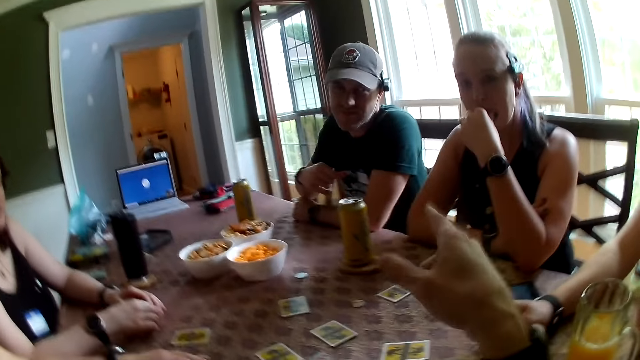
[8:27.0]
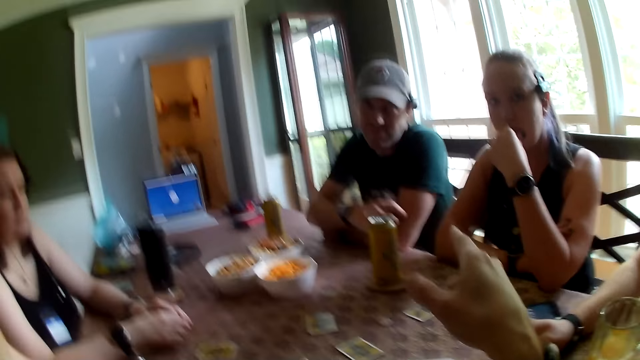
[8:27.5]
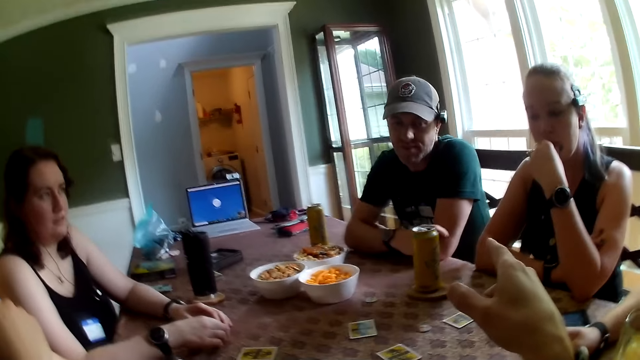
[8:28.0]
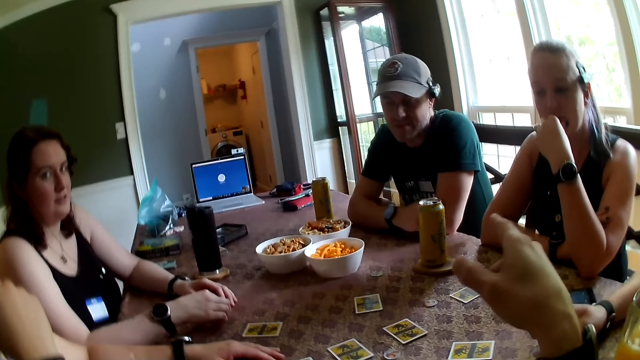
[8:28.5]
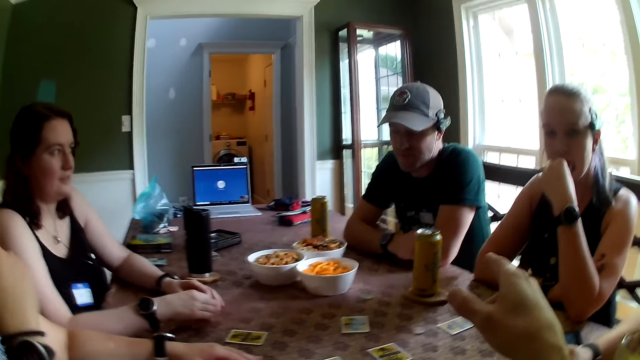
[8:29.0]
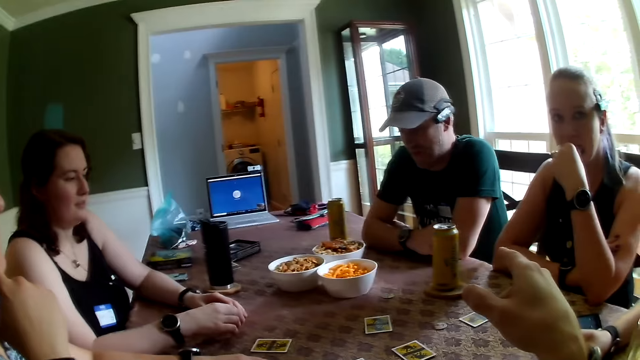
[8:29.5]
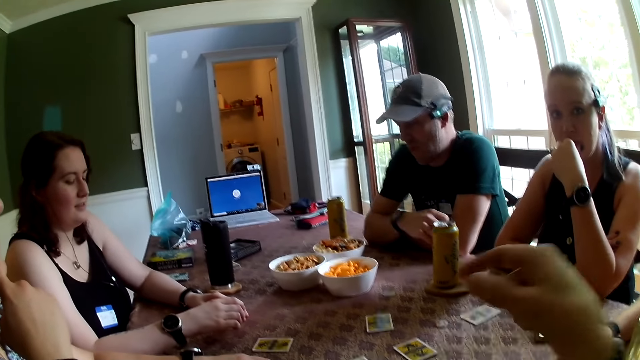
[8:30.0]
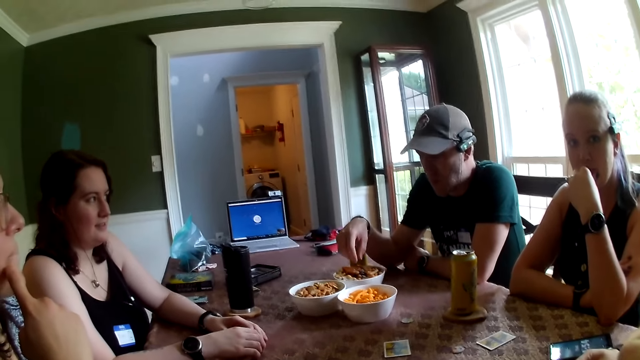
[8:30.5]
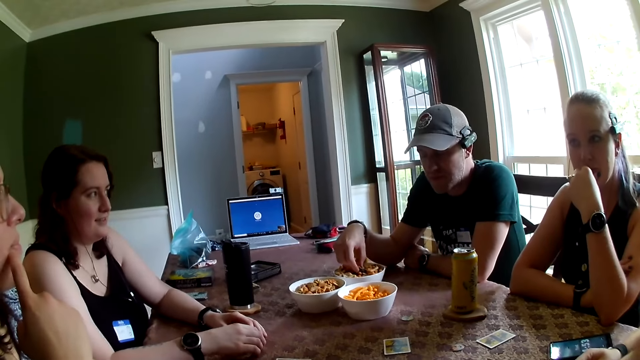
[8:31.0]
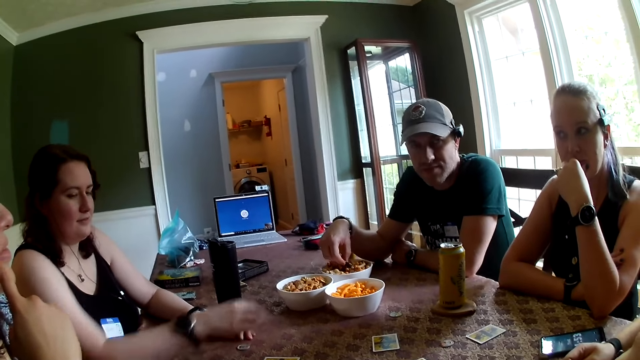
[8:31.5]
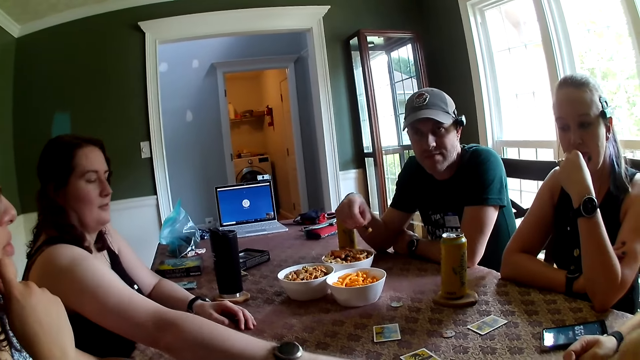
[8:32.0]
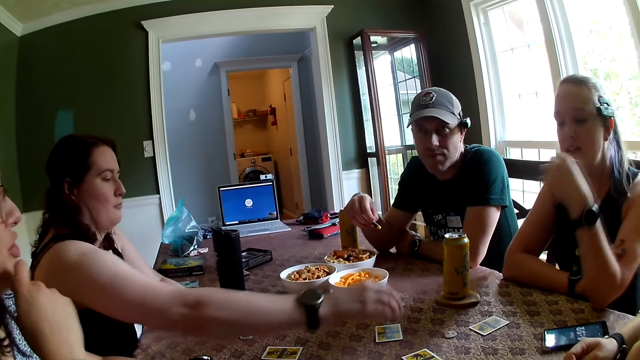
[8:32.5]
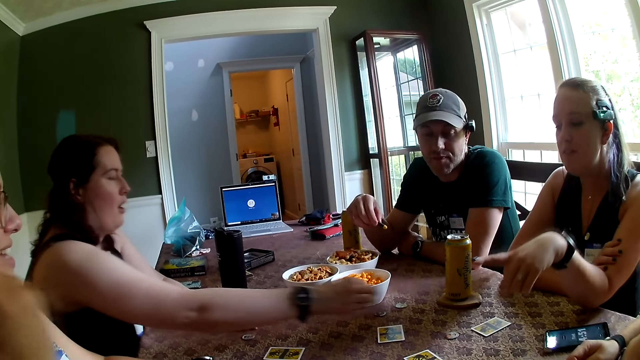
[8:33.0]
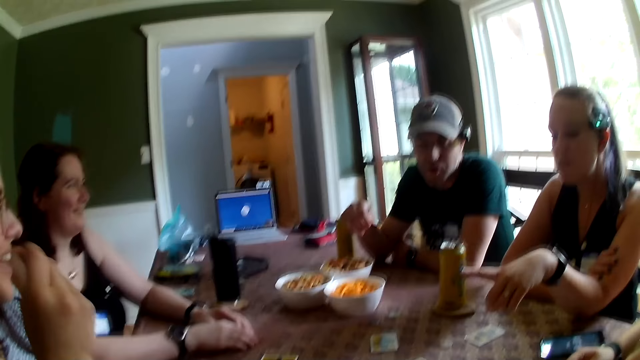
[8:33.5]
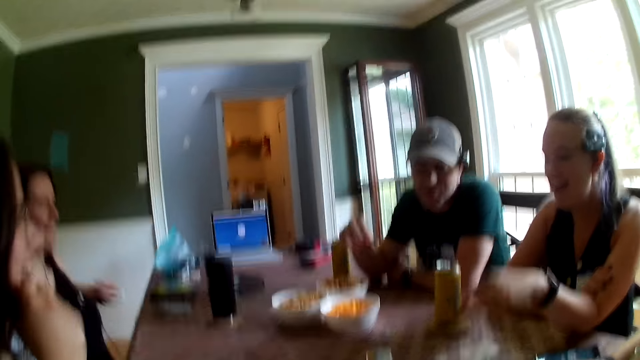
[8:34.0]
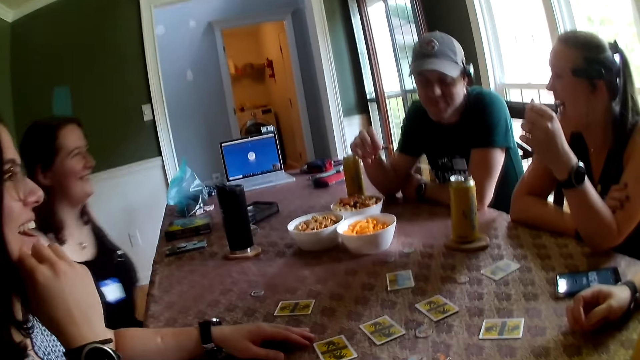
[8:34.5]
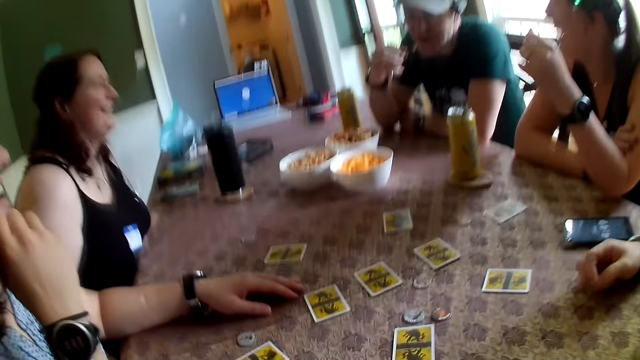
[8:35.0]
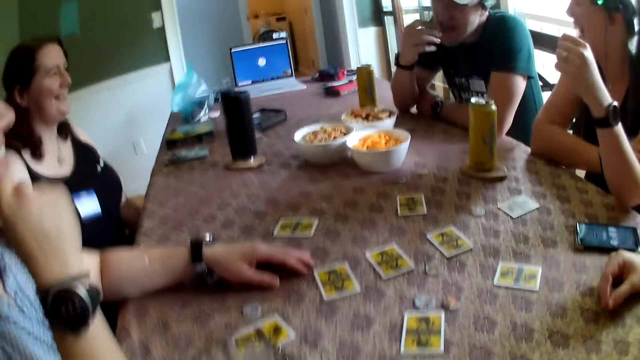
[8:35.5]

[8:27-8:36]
The camera wearer gestures out with his hands. A man picks snacks from a bowl on the table with his right hand. A woman picks the token on the table with her right hand. The camera wearer talks with a lady. The woman drops the token on the table with her right hand. The lady plays the One Night Werewolf.

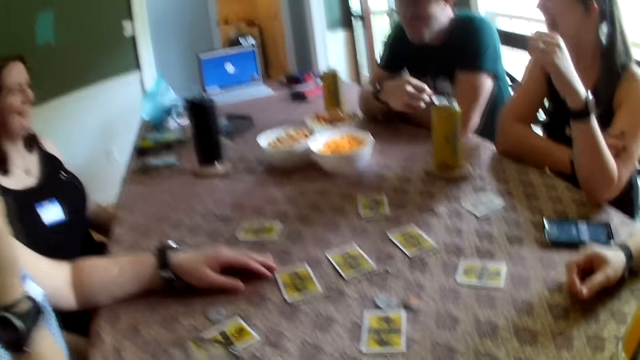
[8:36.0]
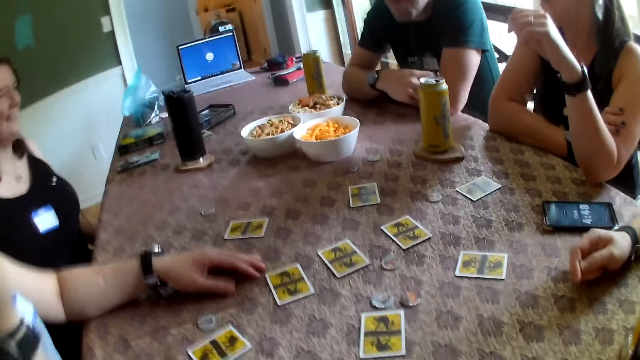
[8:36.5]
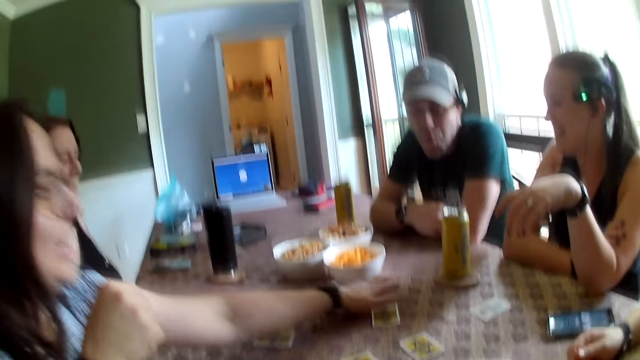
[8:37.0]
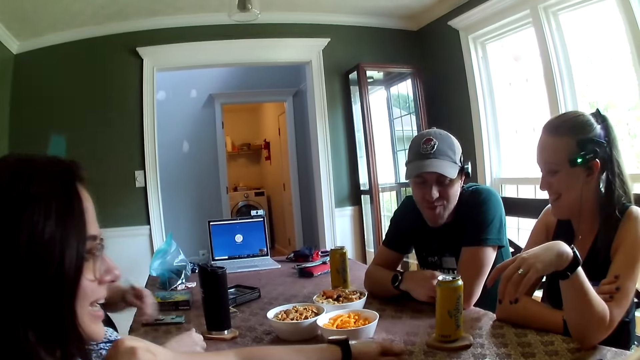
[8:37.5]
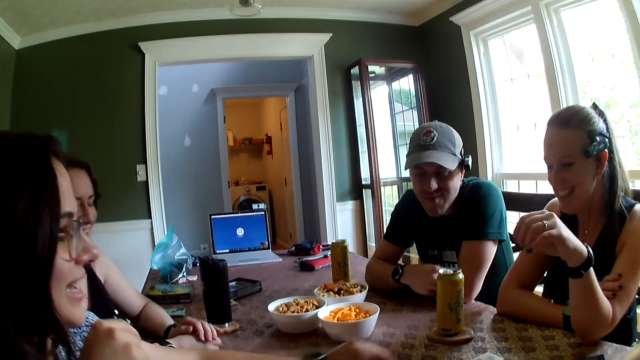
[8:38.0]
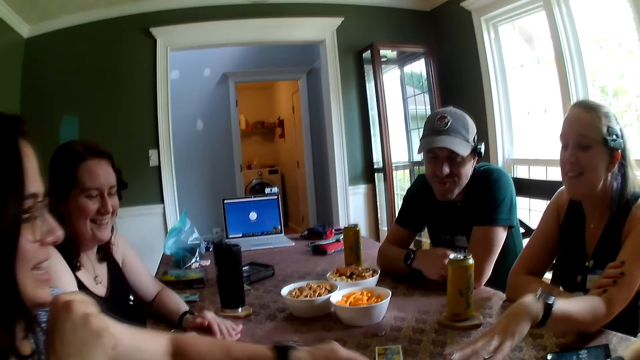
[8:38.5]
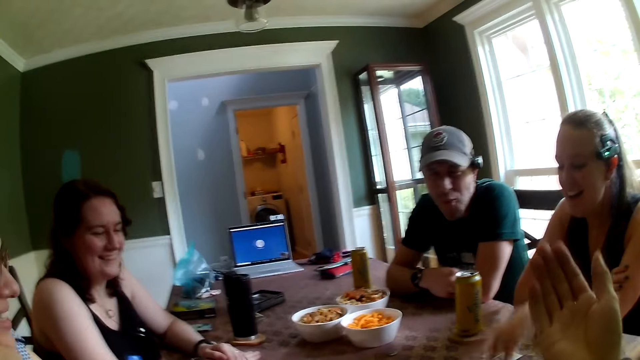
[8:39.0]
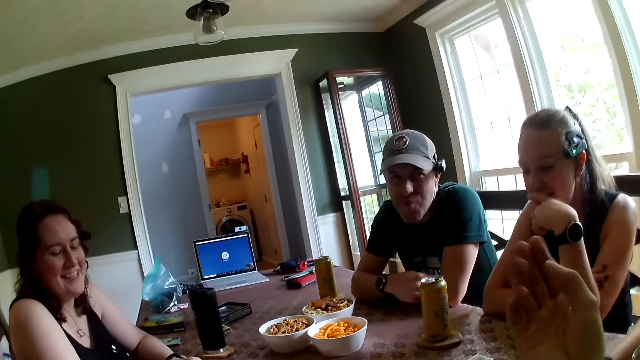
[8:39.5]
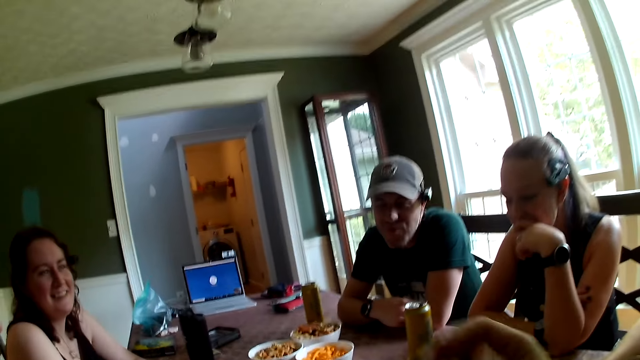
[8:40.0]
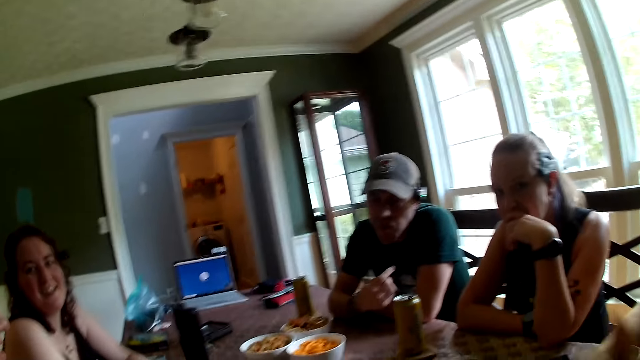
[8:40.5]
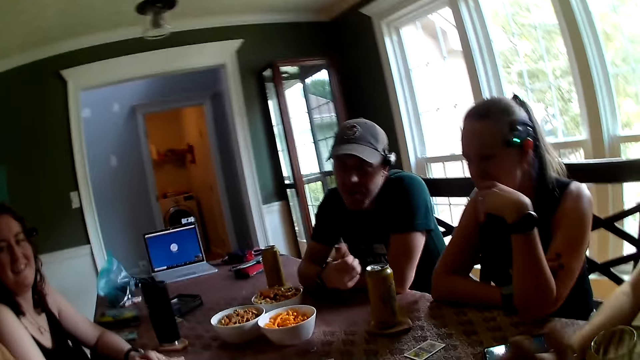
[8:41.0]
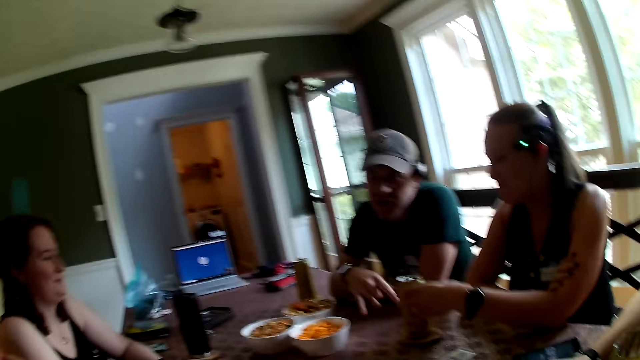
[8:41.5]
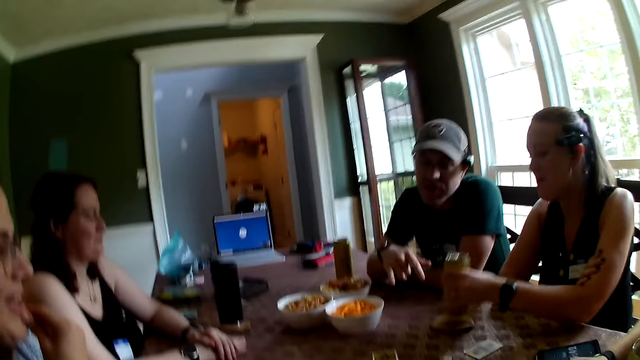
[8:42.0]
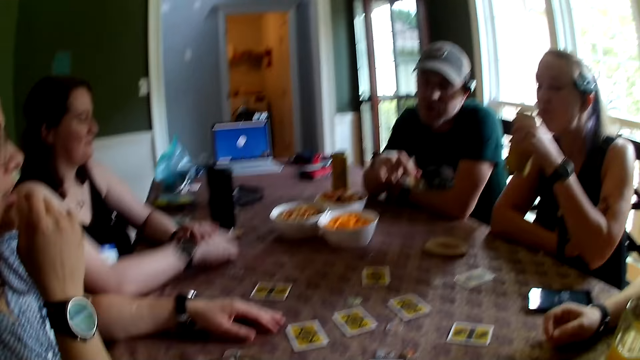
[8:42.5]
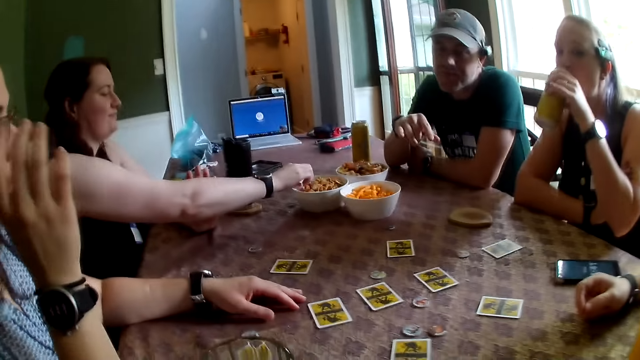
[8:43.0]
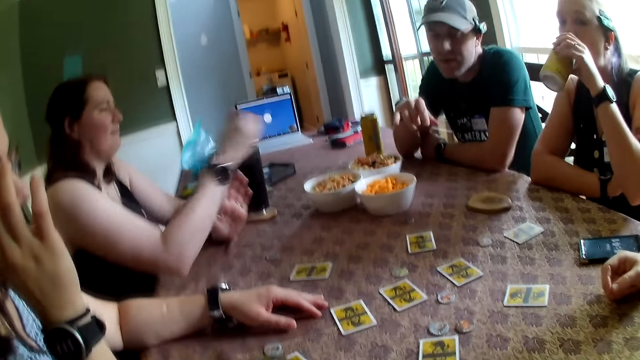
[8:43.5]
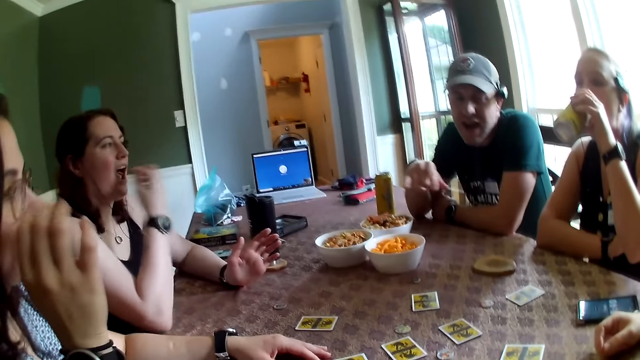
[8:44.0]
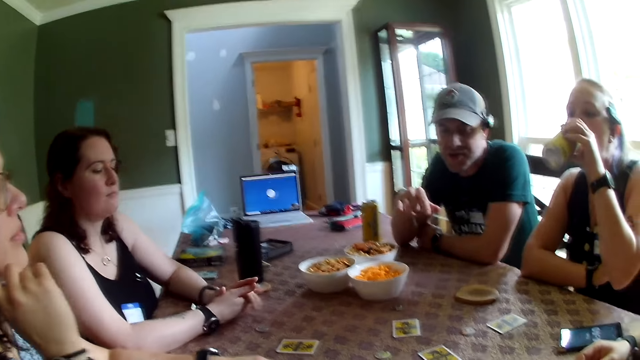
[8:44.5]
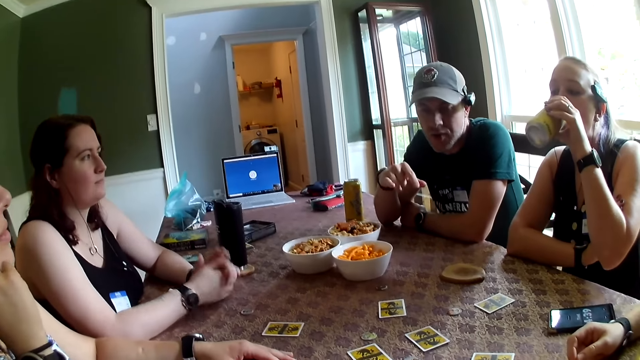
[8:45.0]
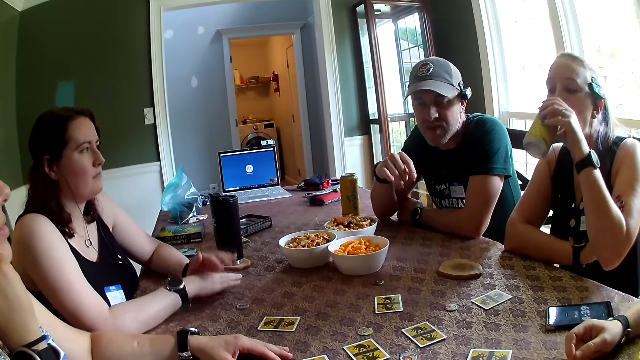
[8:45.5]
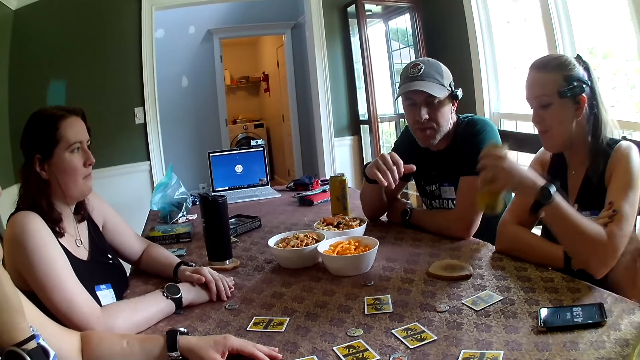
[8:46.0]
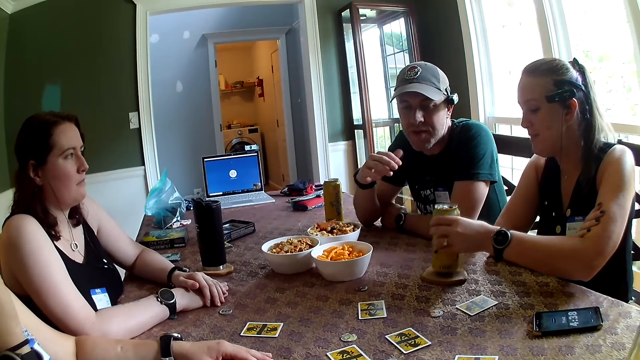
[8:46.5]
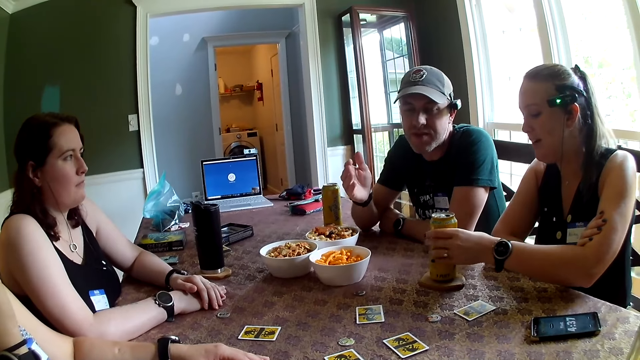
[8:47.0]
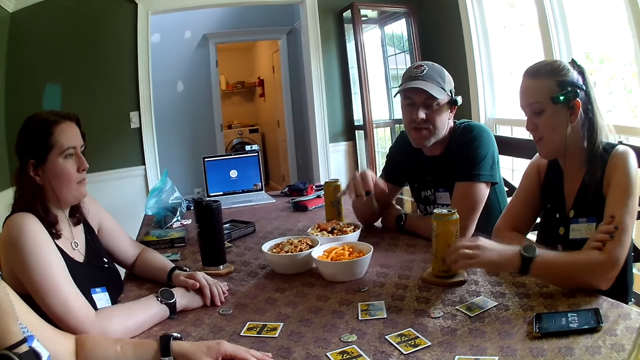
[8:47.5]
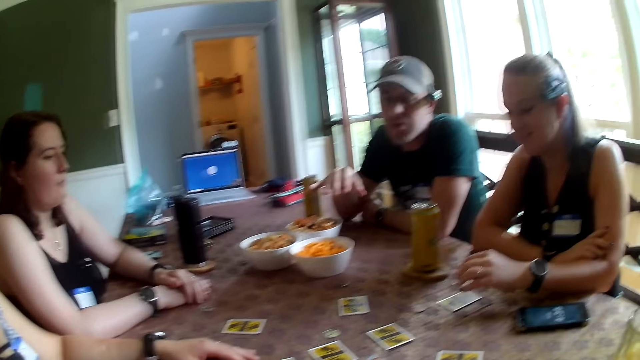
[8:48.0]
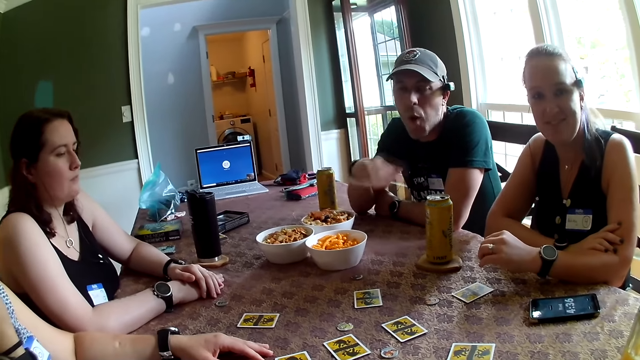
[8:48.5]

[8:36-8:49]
A woman moves the card on the table with her left hand. A lady plays the One Night Werewolf. The camera wearer talks with another lady. Another woman picks a canned drink from the table with her left hand. She drinks from the can with her left hand. A third woman picks snacks from the bowl on the table with her right hand. She eats something. The second woman drops the canned drink on the table with her left hand.
